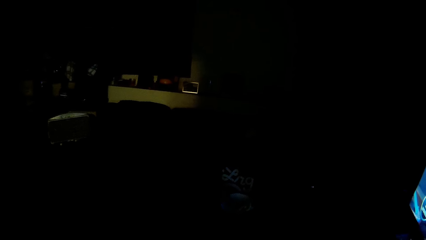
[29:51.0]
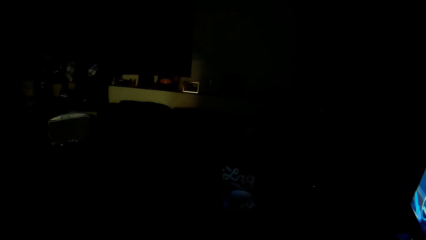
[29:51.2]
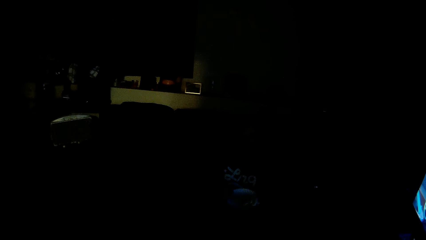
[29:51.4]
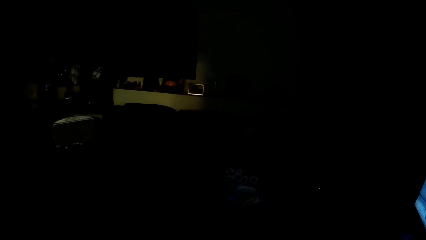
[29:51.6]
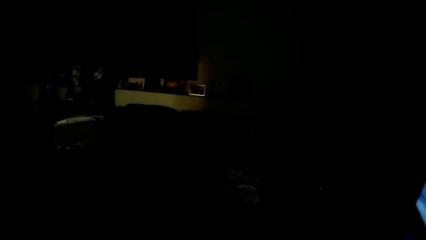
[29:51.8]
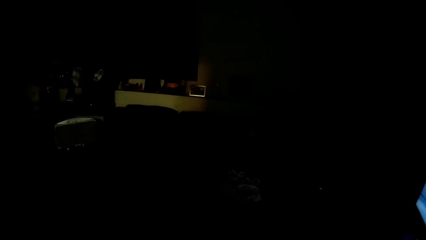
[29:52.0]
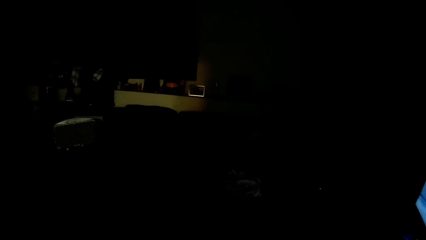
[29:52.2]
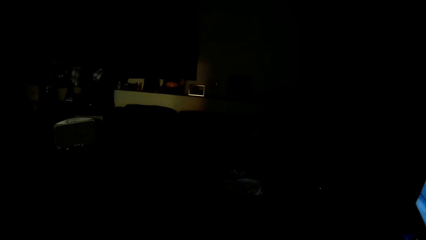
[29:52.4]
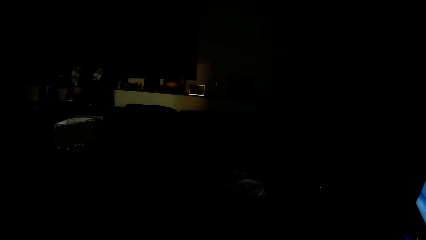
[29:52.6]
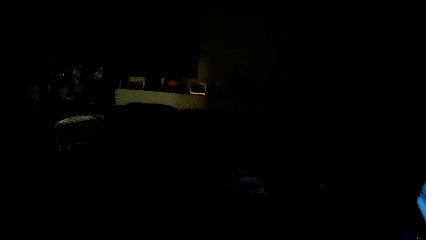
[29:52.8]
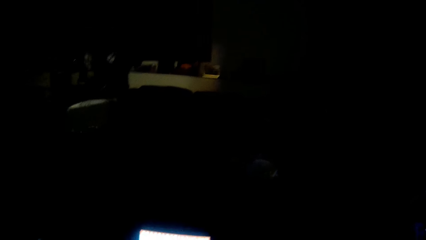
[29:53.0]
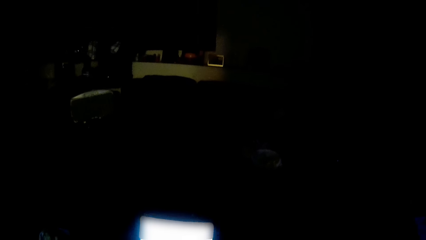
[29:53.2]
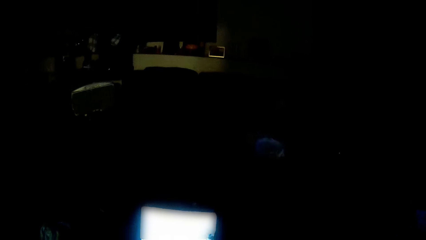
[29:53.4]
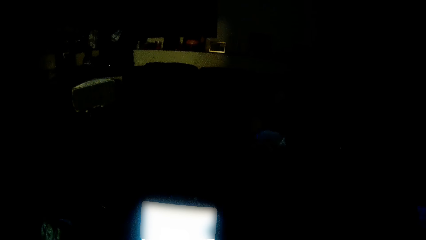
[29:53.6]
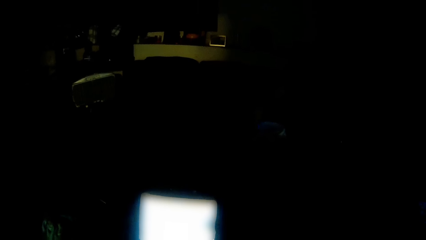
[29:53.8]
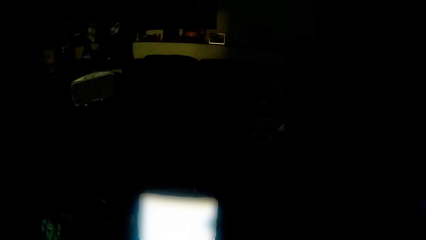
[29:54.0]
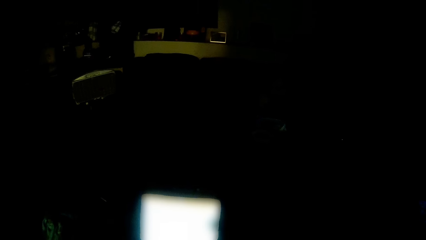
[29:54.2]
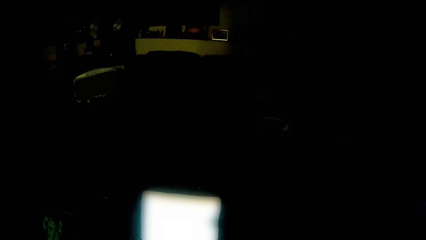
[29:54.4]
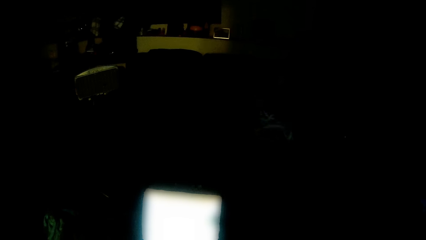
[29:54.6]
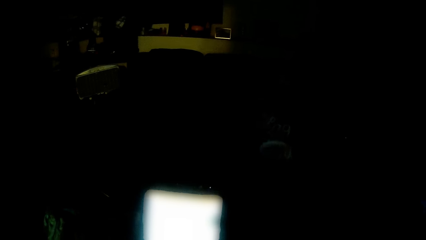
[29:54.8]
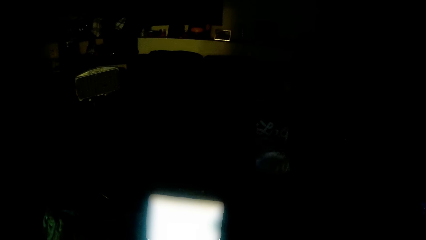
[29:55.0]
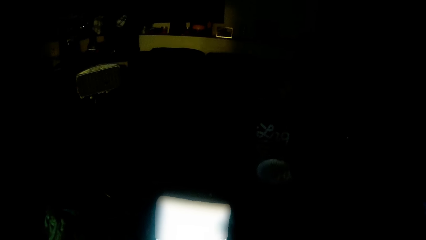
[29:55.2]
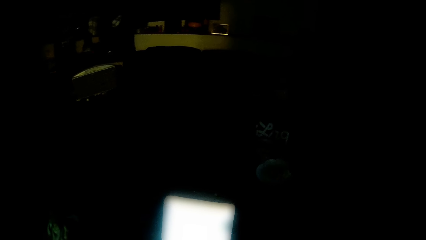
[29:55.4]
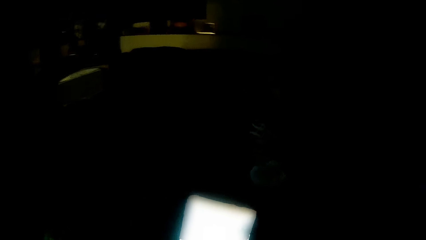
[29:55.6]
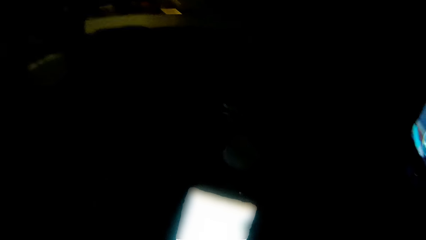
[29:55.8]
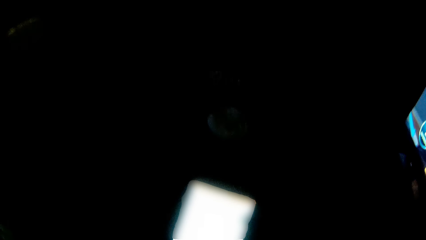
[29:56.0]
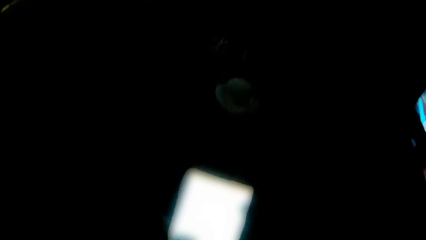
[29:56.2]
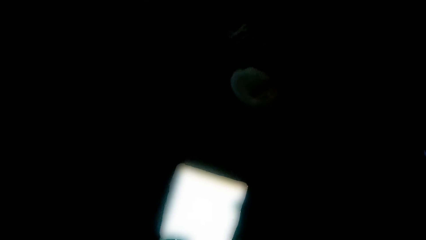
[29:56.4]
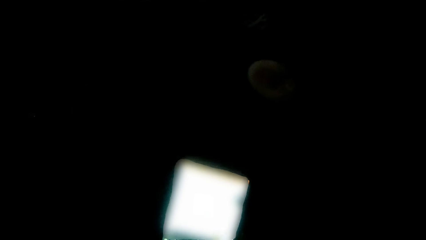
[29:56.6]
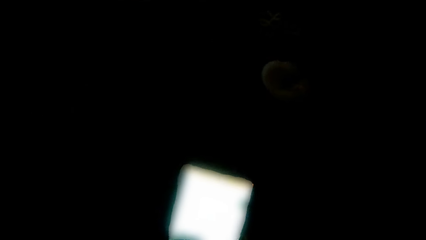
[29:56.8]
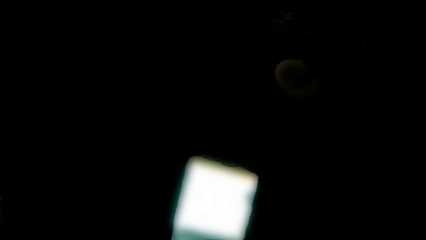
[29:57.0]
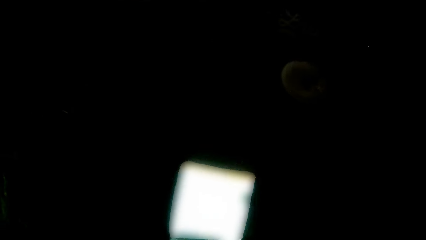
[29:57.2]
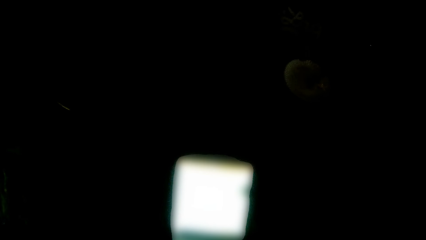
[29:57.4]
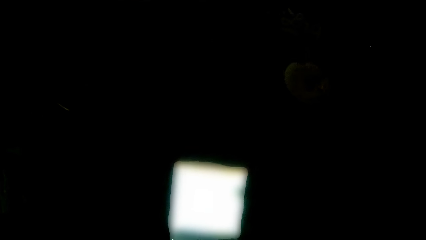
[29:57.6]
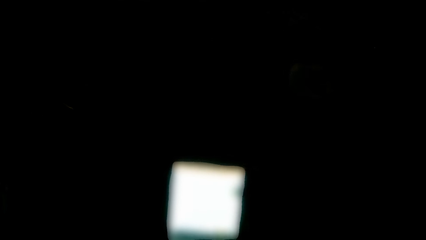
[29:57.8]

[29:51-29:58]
The camera wearer operates the phone.
